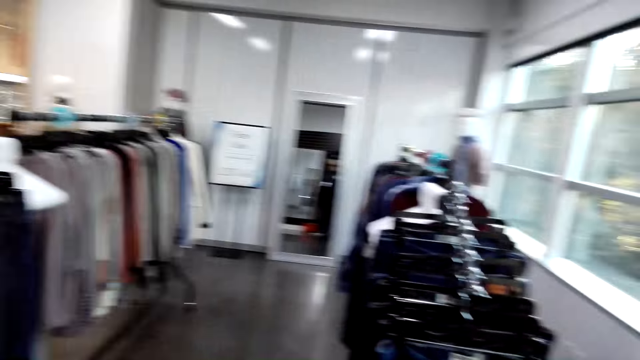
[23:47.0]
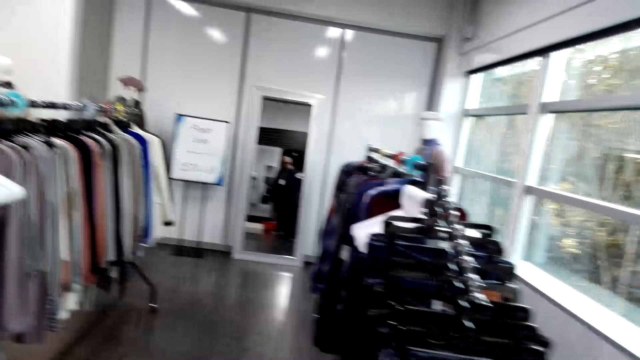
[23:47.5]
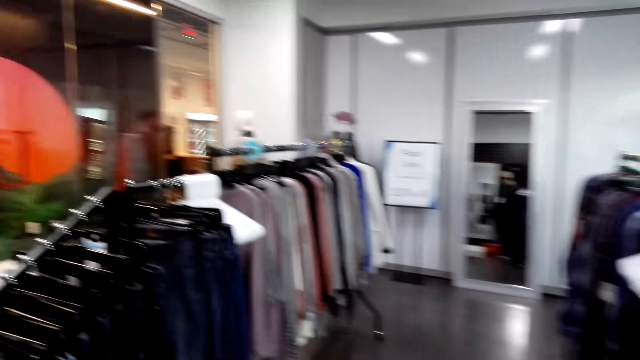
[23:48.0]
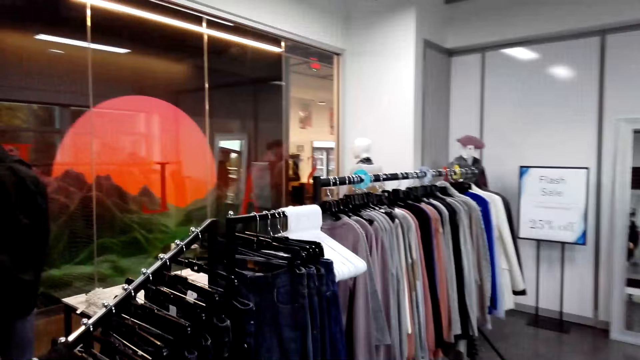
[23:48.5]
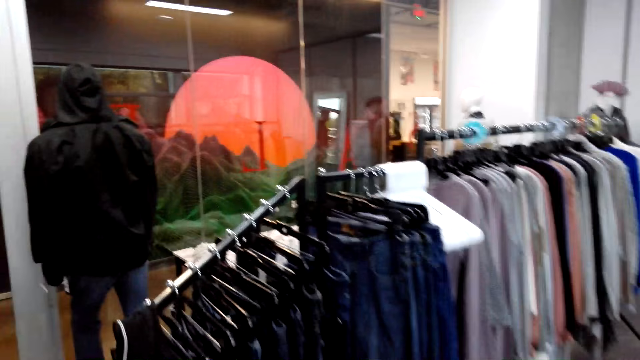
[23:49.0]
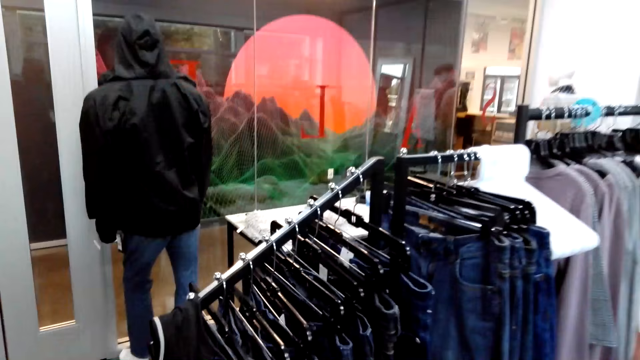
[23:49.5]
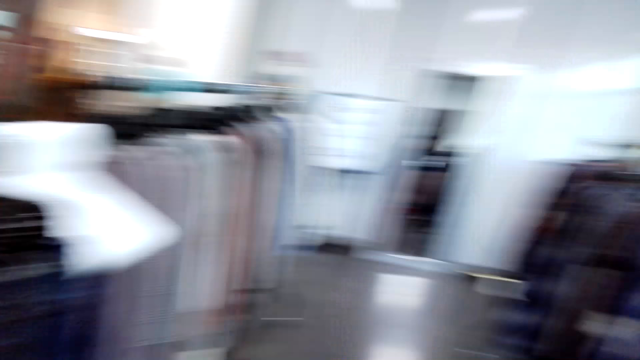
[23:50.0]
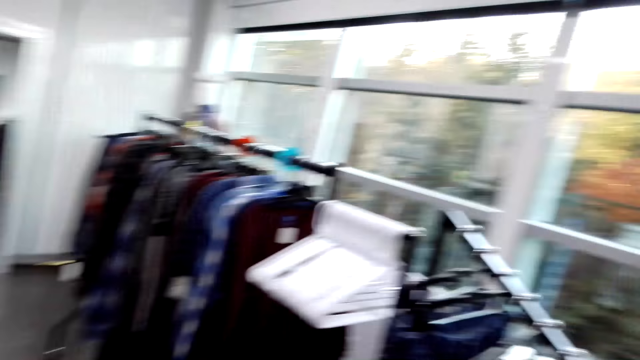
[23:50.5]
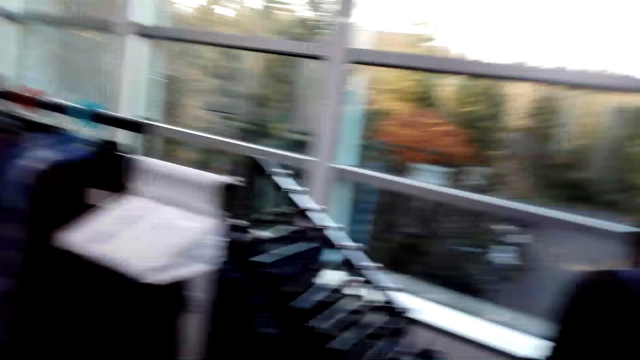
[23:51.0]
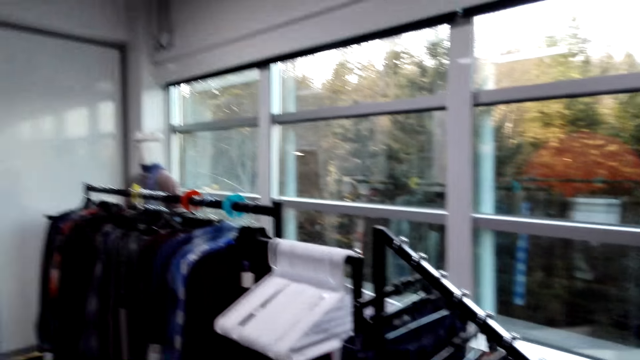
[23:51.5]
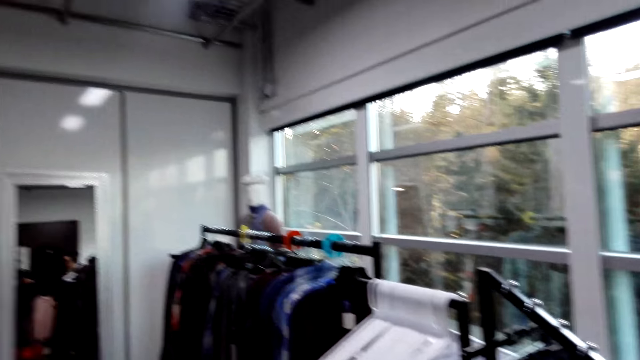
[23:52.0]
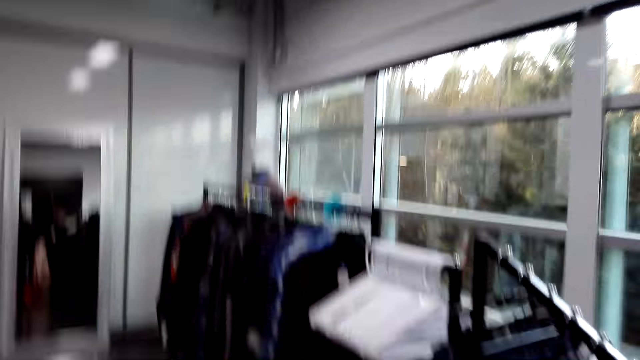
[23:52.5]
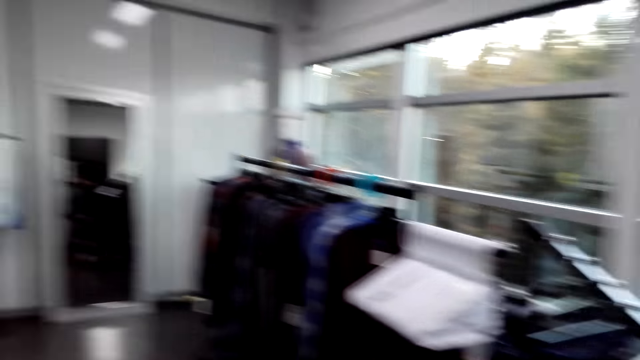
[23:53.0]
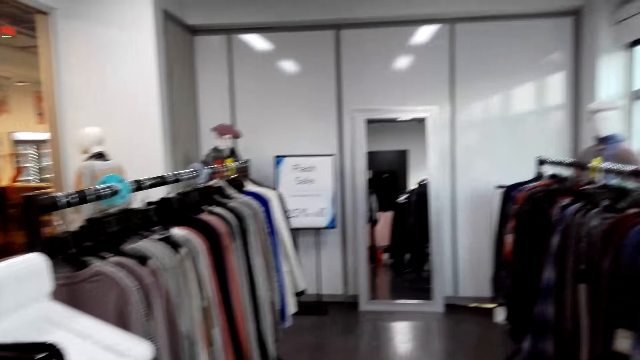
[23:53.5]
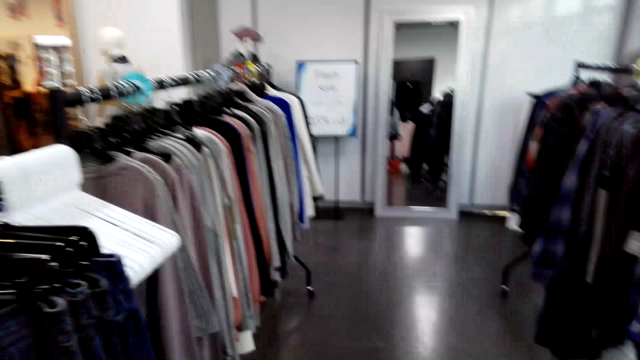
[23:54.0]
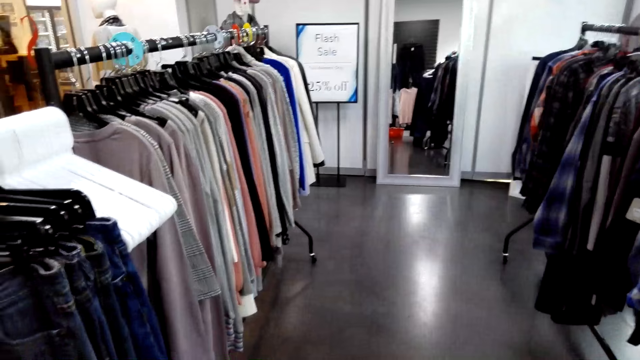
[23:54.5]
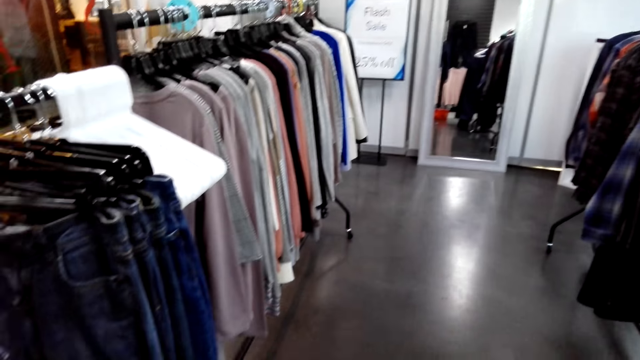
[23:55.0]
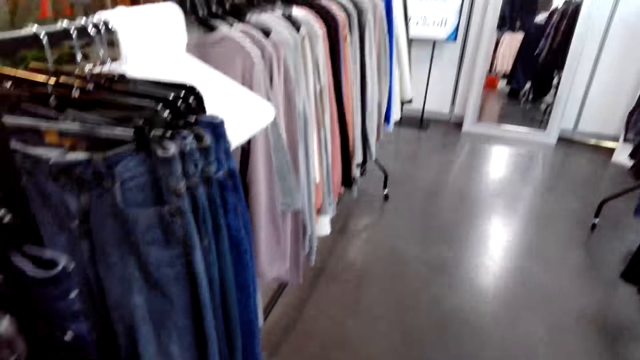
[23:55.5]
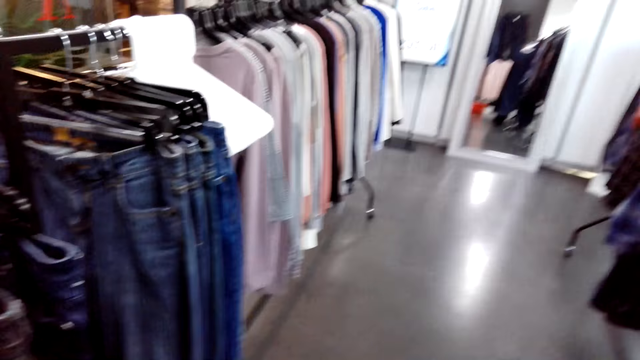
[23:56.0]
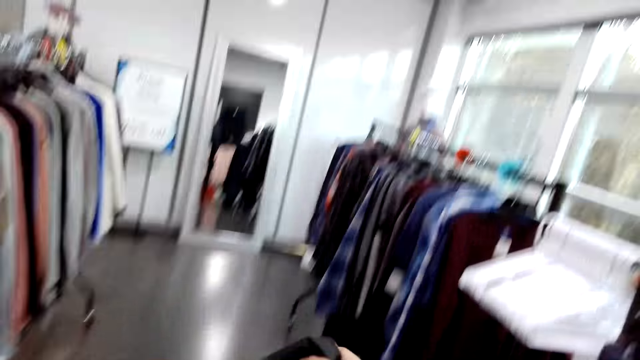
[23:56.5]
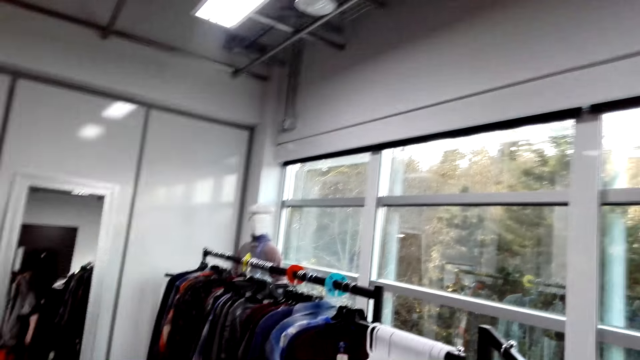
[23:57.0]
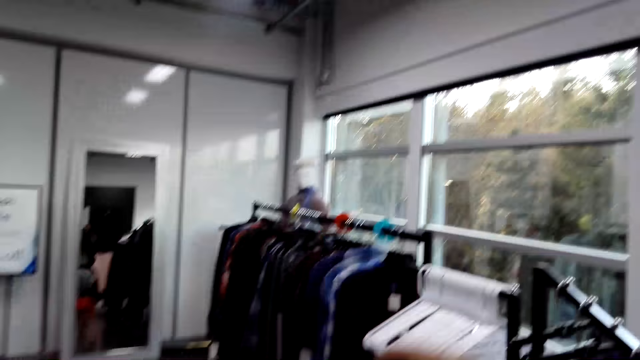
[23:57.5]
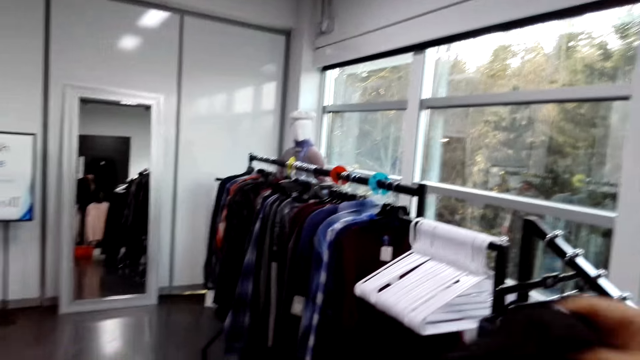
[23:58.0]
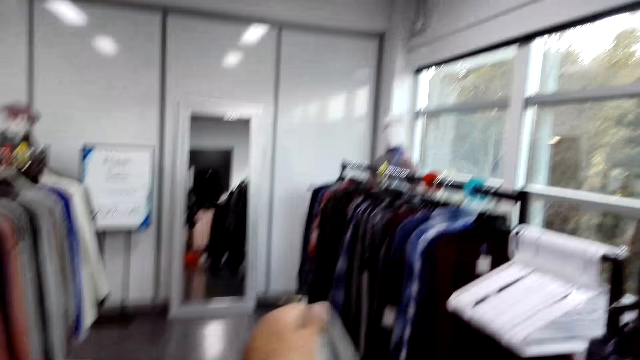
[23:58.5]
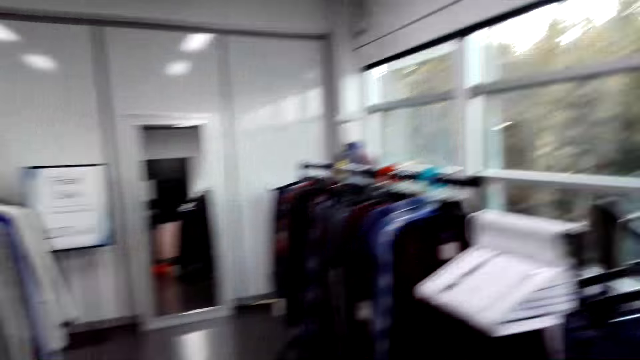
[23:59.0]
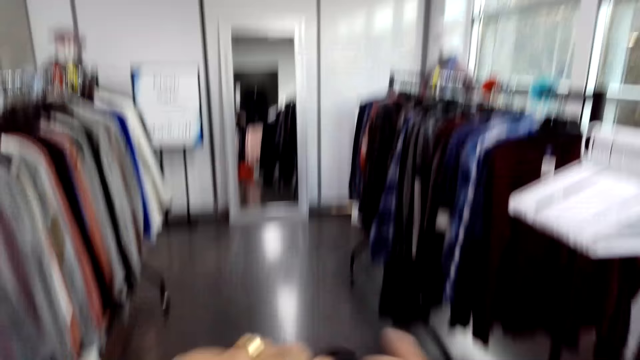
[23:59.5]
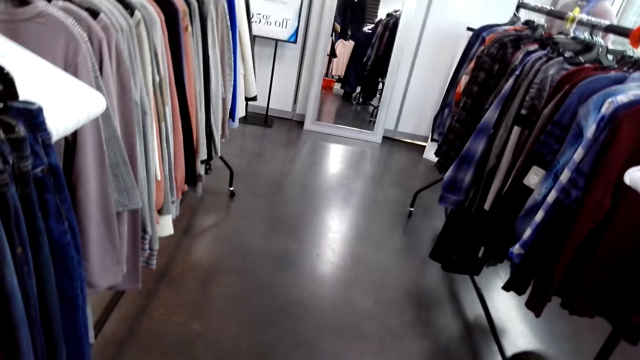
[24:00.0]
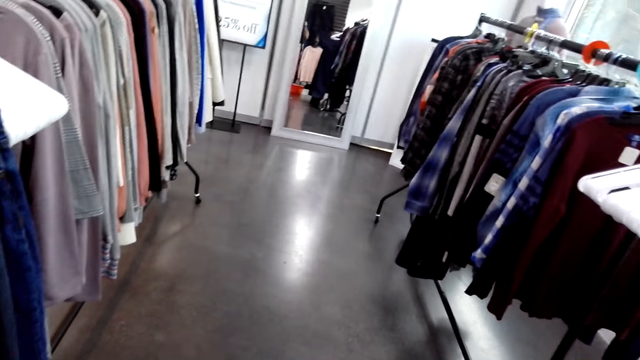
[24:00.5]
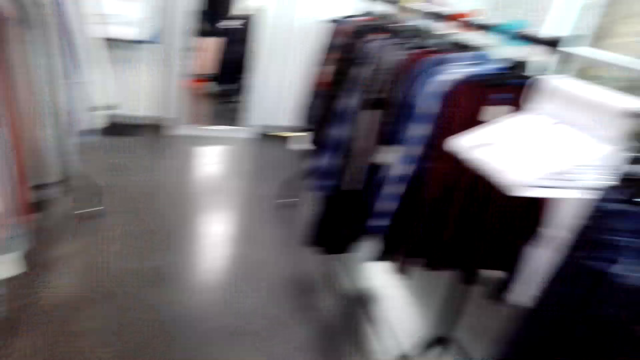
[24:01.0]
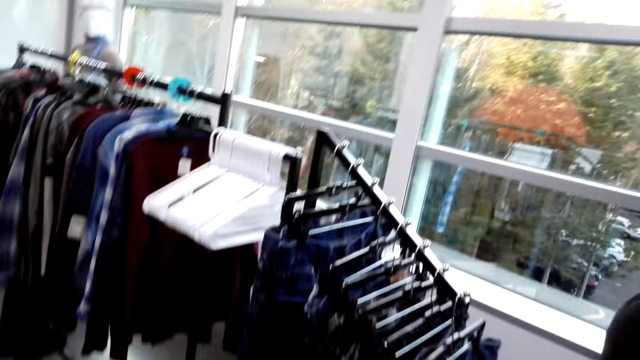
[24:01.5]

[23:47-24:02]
The camera wearer walks around the shop. They look around the boutique room. They hold a cloth. They look at the cloth in the hands.

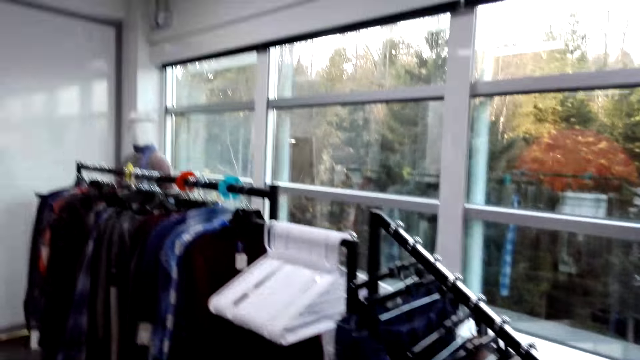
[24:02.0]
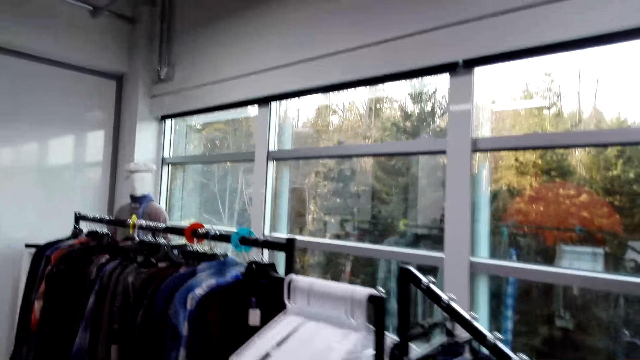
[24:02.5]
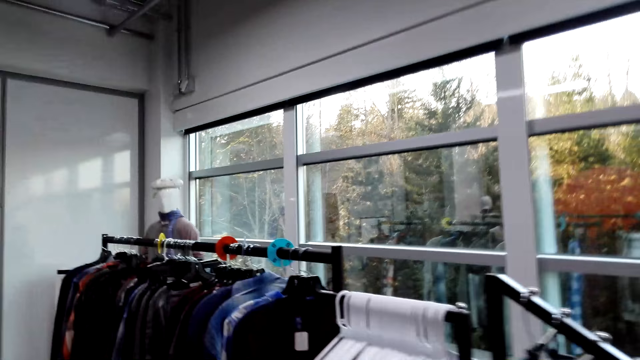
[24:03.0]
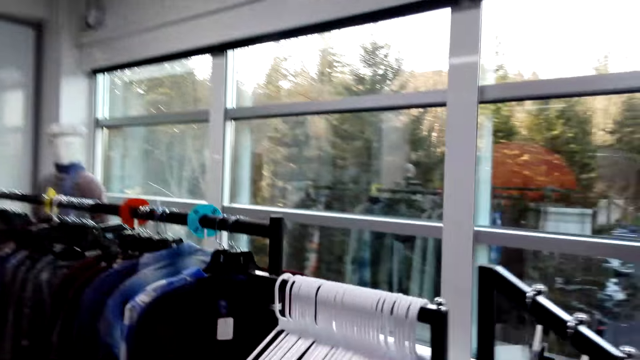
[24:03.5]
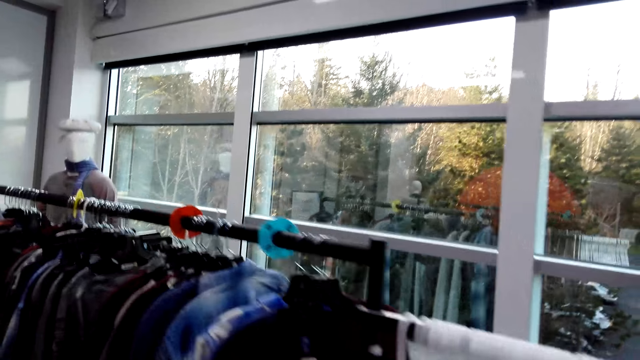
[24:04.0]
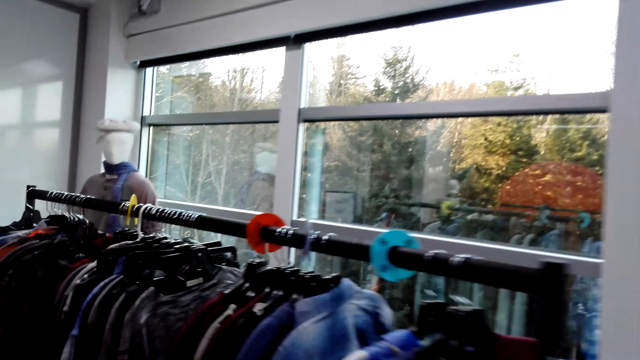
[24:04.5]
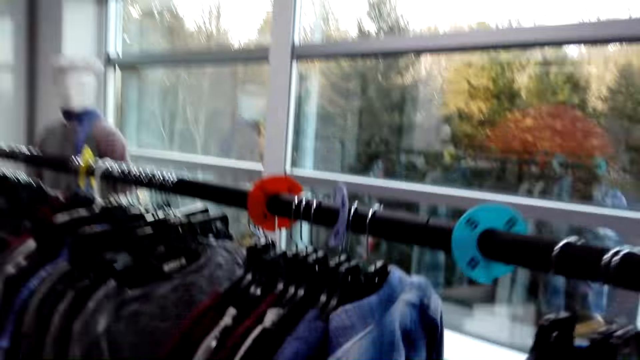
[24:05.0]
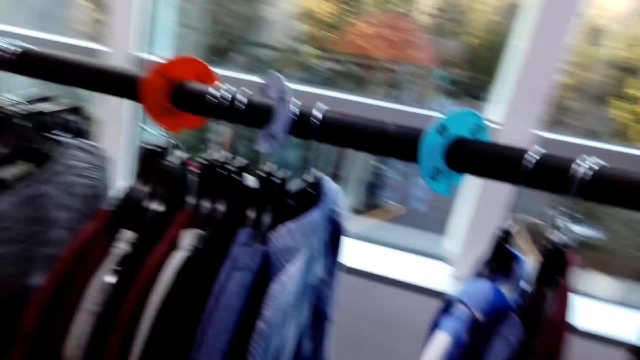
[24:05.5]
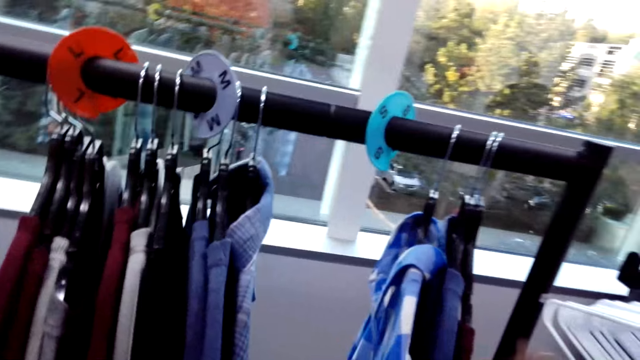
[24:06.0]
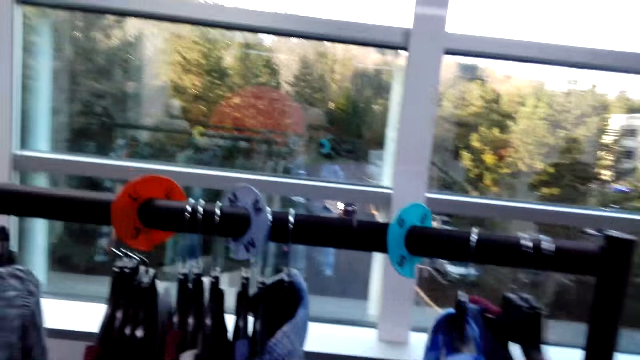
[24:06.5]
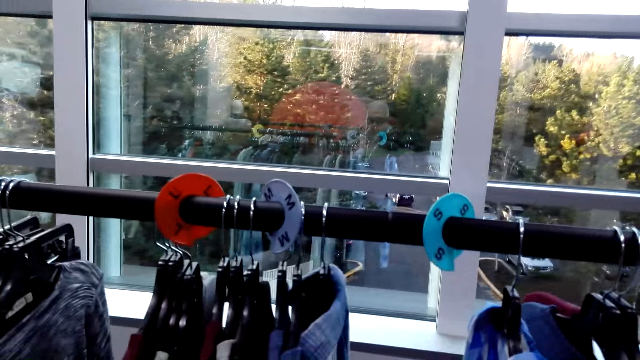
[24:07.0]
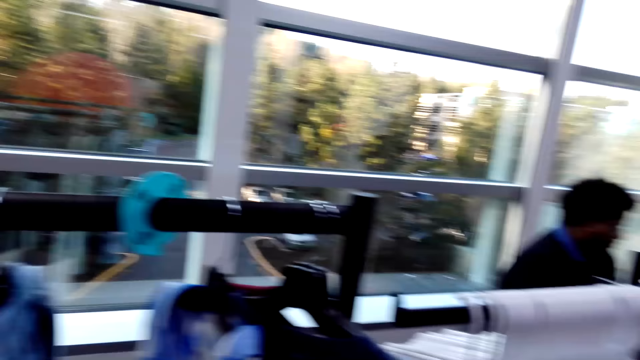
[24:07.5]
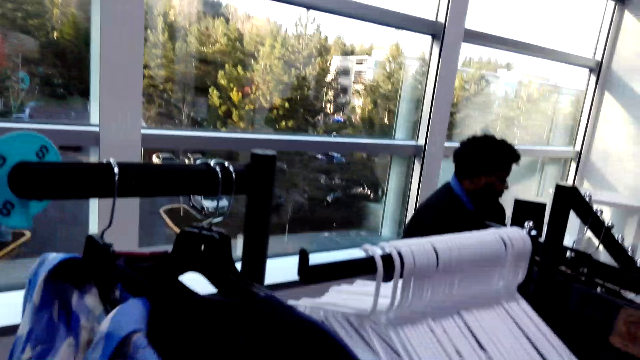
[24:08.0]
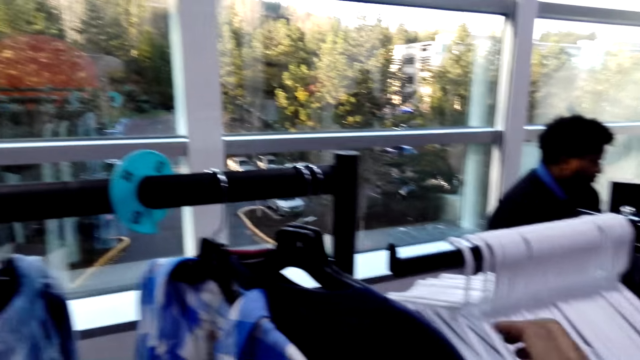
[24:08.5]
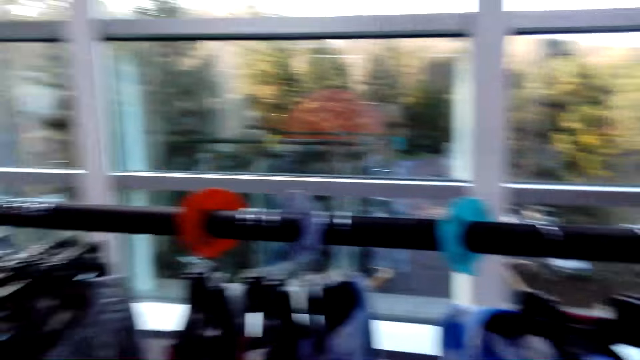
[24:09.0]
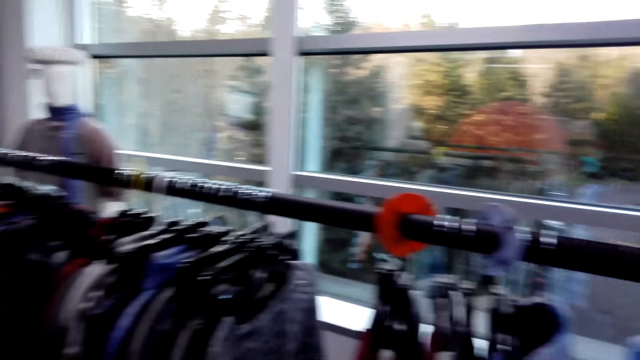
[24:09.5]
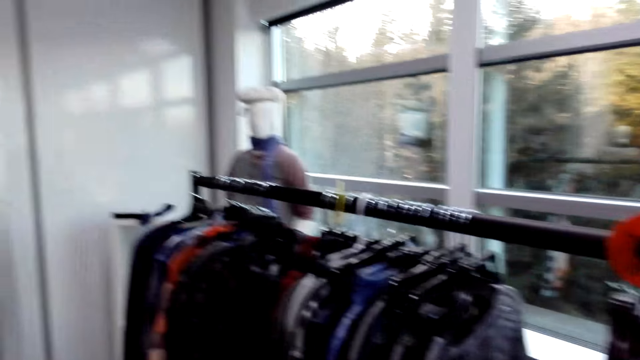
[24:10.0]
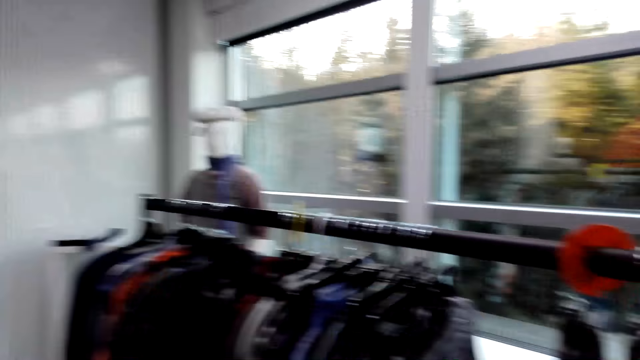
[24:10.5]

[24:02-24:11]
The camera wearer walks to the hanged clothes. They touch a hanged shirt. They look around the shop.
